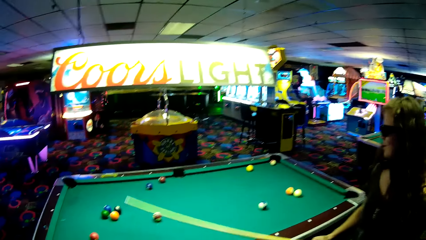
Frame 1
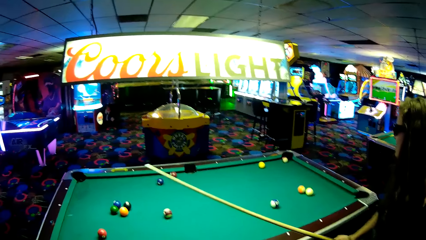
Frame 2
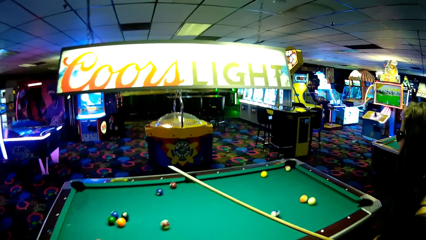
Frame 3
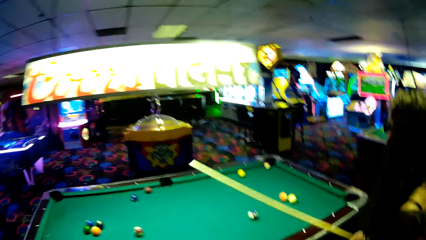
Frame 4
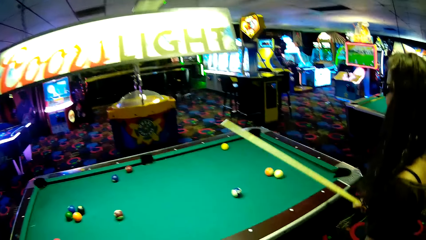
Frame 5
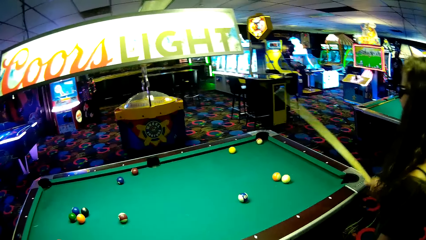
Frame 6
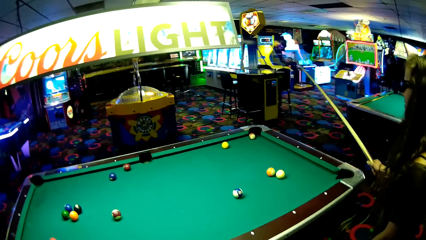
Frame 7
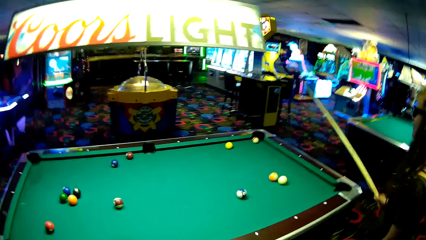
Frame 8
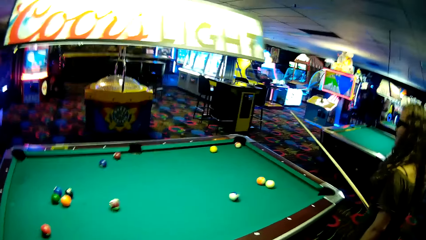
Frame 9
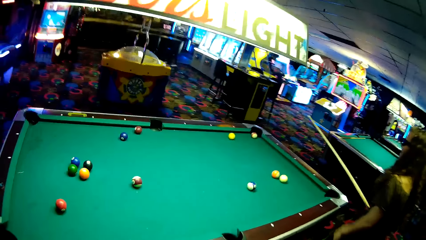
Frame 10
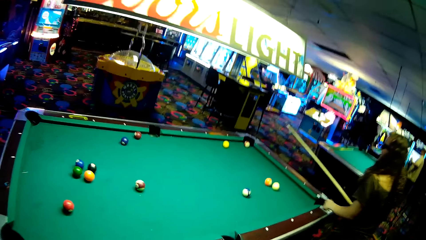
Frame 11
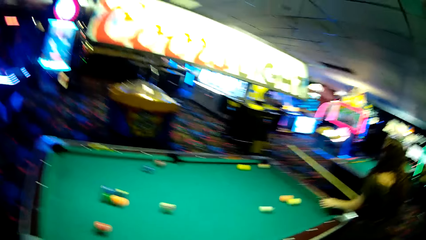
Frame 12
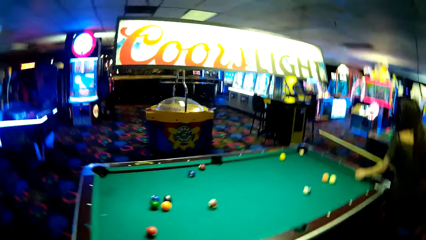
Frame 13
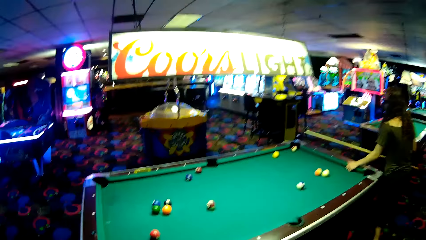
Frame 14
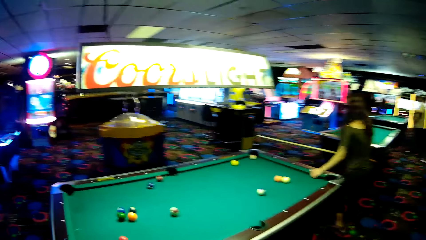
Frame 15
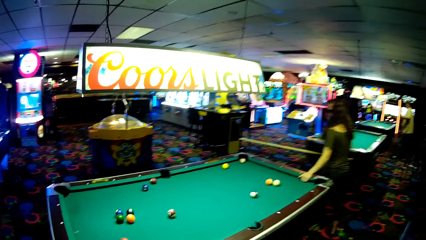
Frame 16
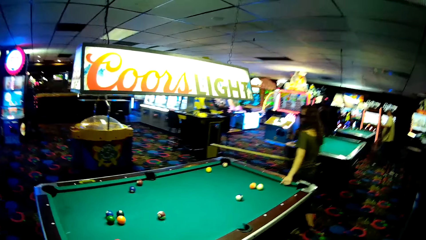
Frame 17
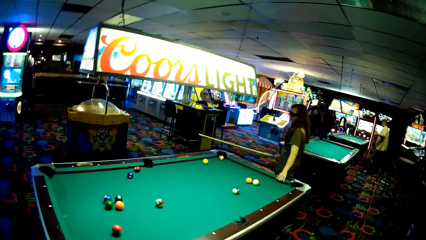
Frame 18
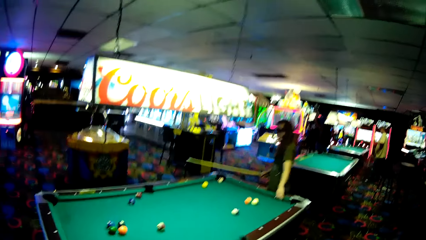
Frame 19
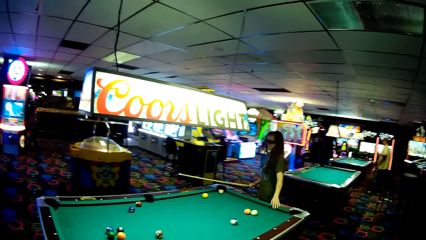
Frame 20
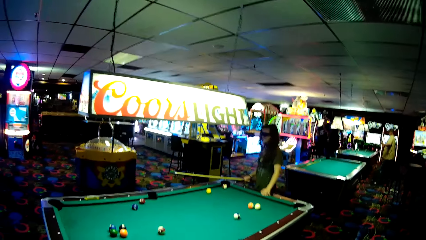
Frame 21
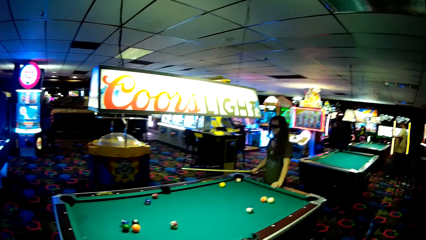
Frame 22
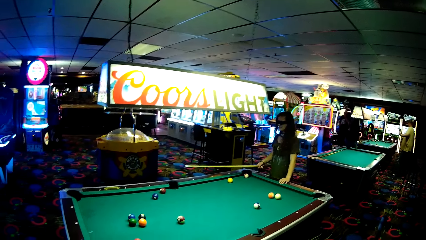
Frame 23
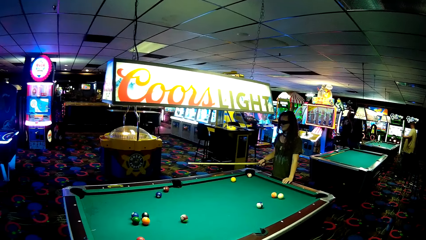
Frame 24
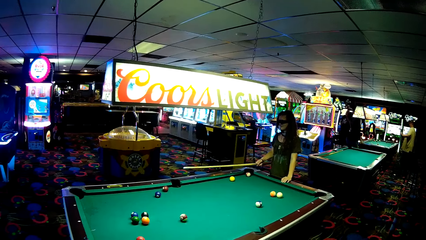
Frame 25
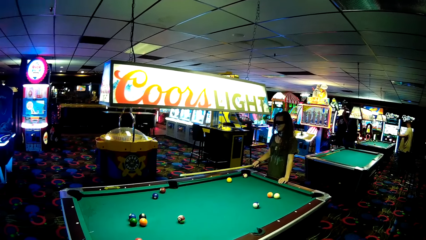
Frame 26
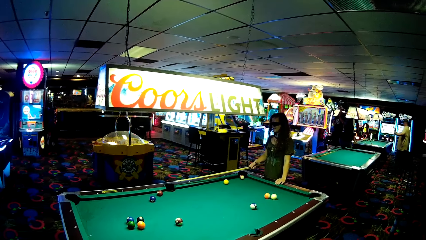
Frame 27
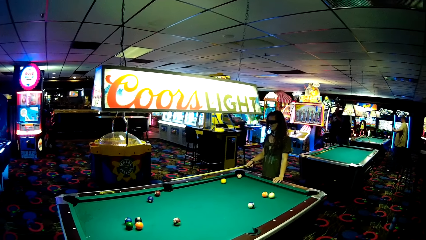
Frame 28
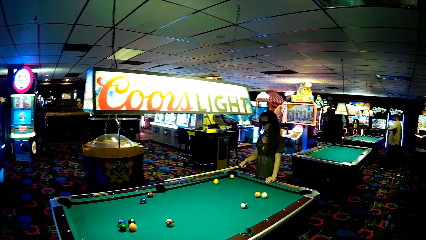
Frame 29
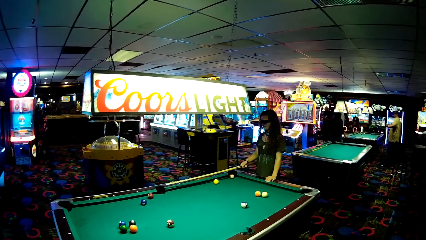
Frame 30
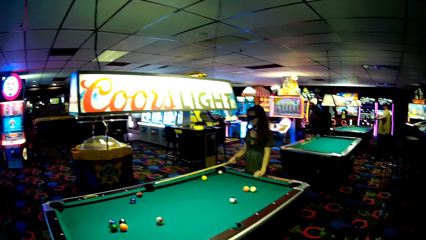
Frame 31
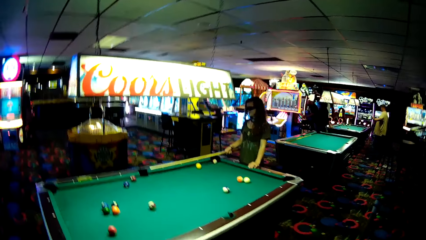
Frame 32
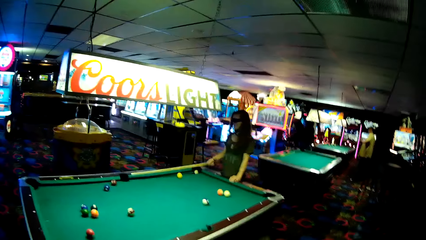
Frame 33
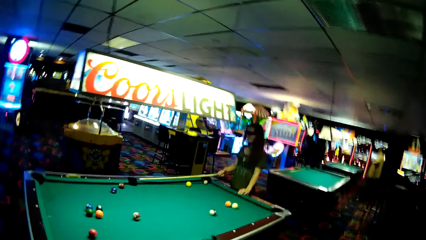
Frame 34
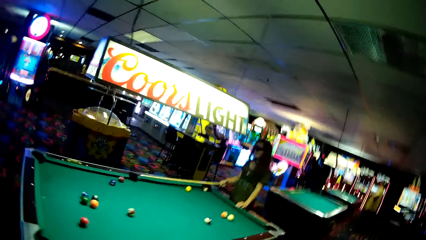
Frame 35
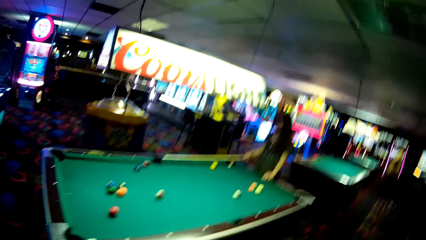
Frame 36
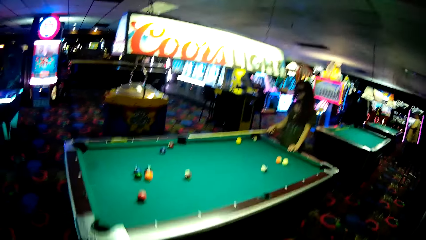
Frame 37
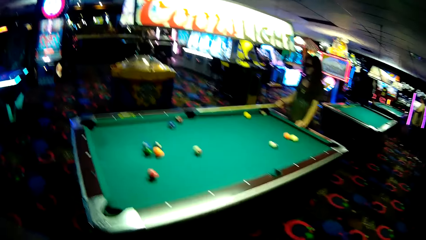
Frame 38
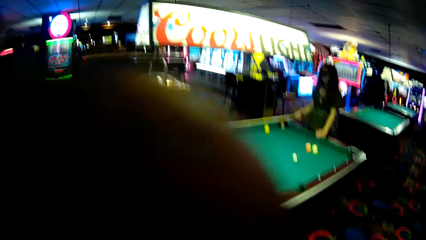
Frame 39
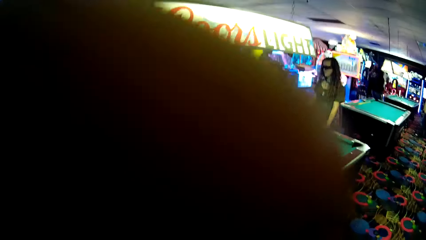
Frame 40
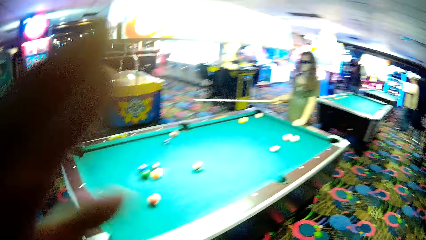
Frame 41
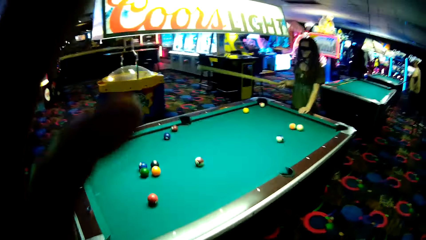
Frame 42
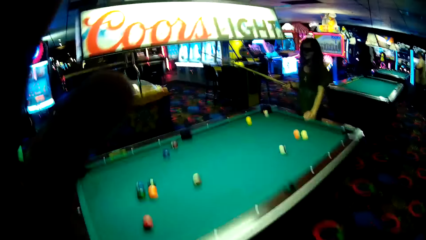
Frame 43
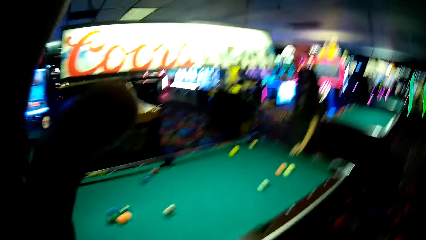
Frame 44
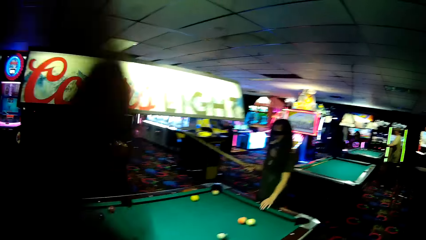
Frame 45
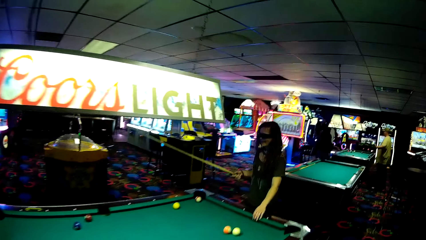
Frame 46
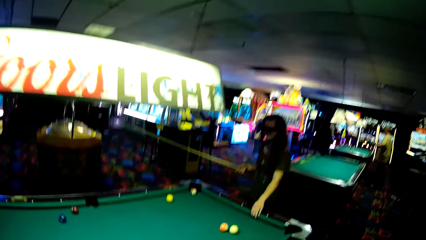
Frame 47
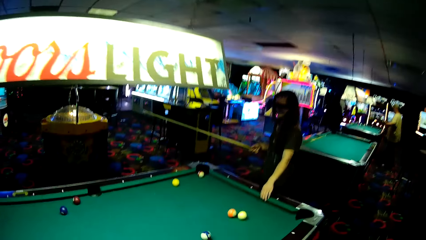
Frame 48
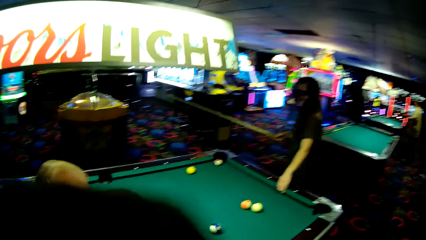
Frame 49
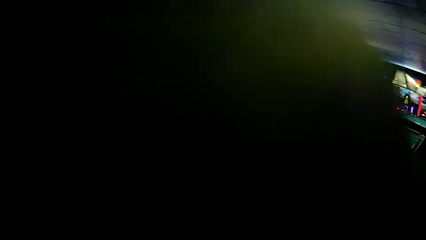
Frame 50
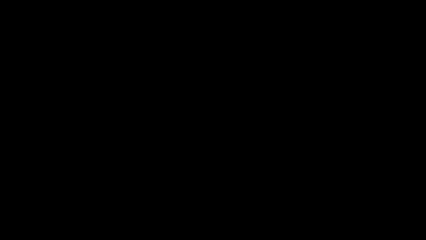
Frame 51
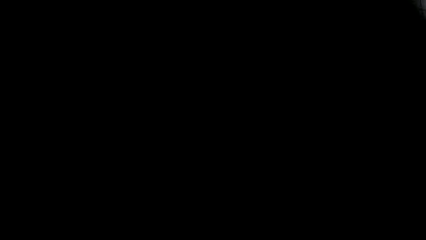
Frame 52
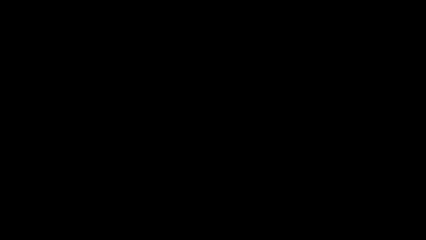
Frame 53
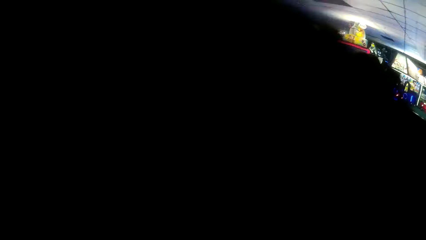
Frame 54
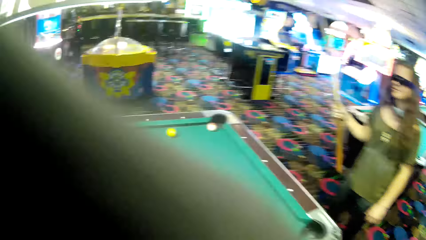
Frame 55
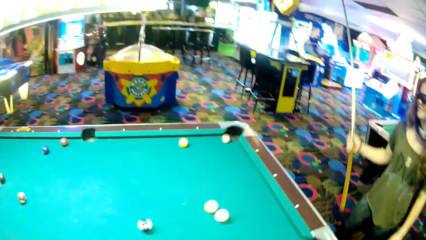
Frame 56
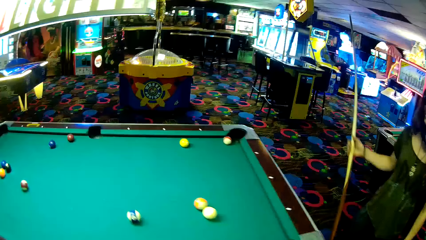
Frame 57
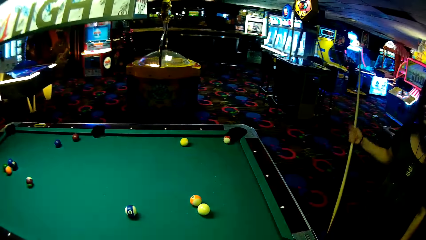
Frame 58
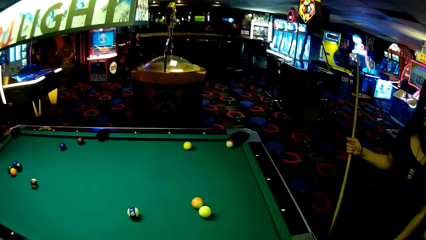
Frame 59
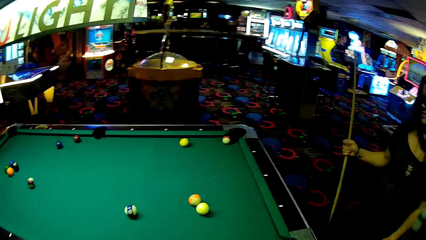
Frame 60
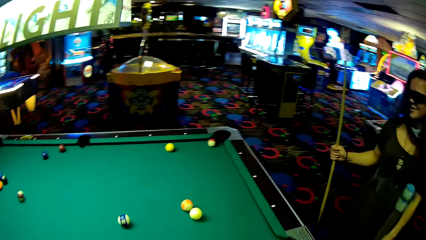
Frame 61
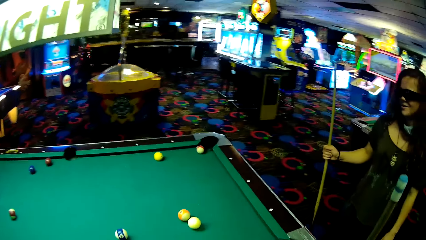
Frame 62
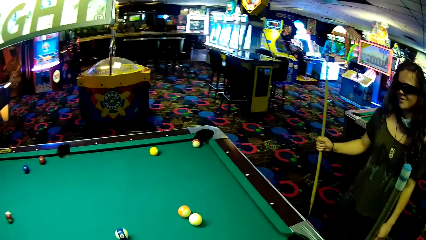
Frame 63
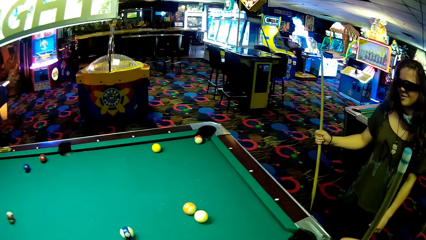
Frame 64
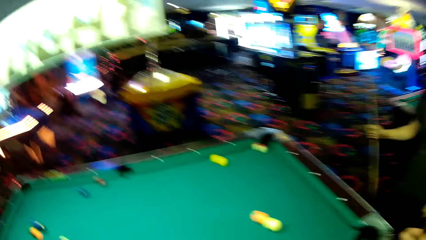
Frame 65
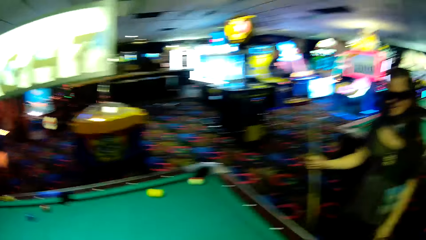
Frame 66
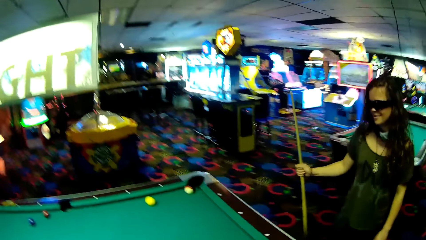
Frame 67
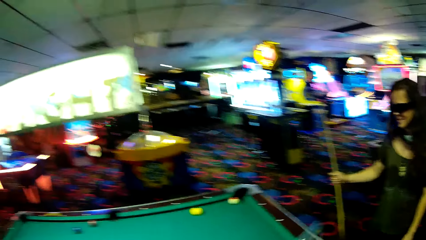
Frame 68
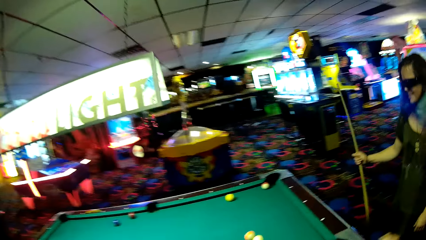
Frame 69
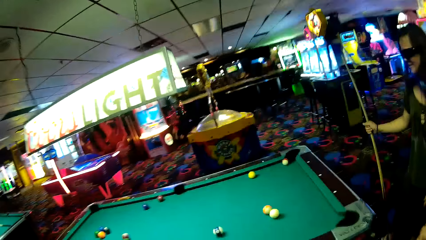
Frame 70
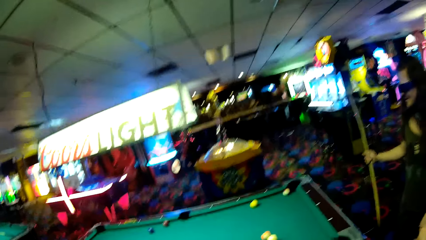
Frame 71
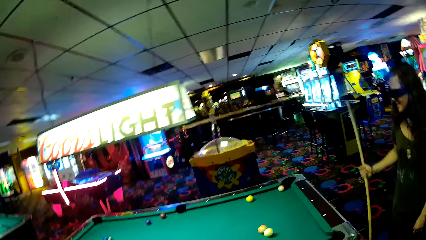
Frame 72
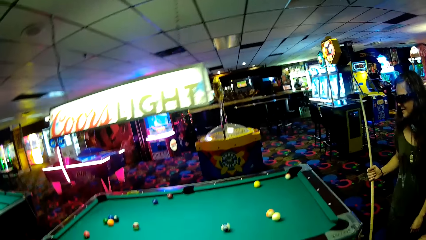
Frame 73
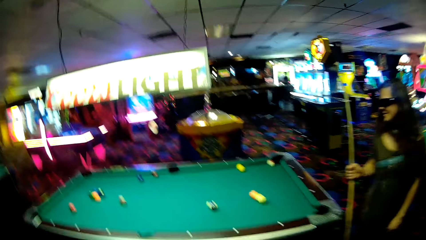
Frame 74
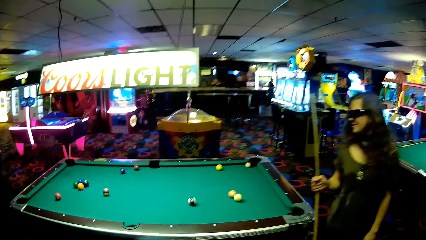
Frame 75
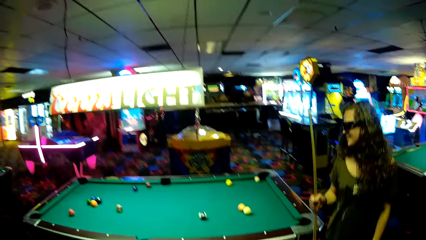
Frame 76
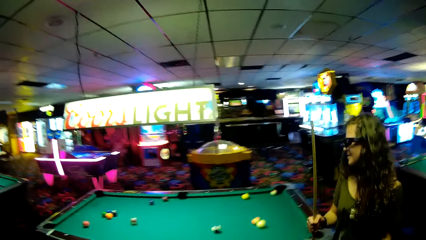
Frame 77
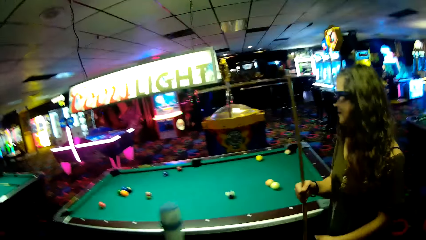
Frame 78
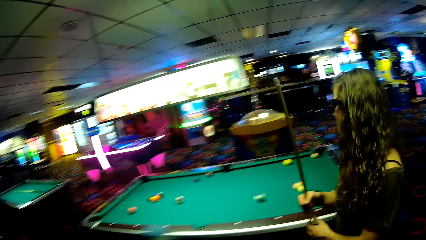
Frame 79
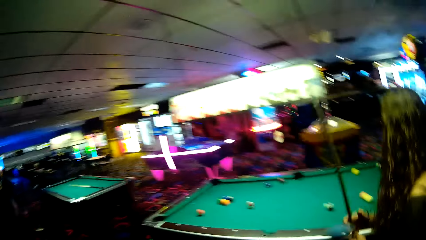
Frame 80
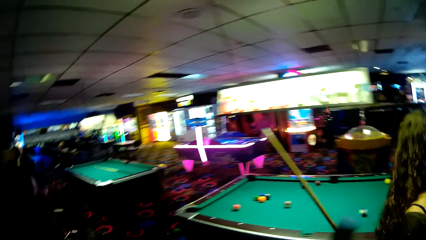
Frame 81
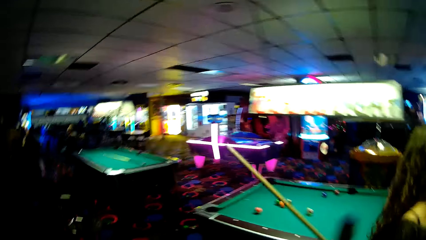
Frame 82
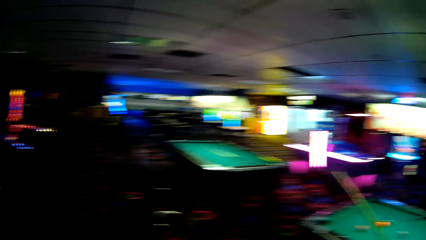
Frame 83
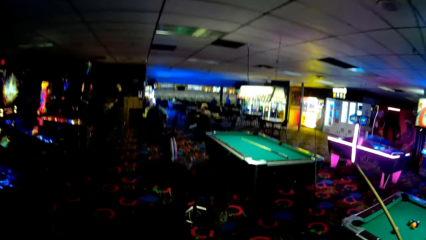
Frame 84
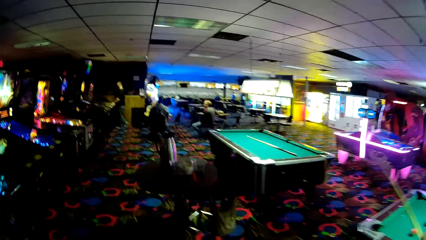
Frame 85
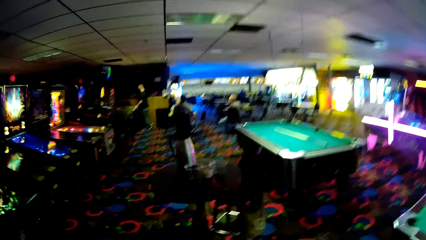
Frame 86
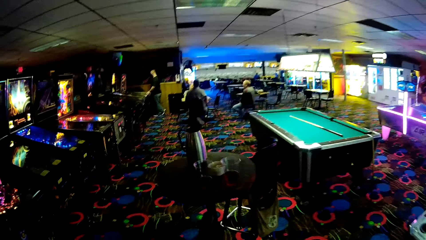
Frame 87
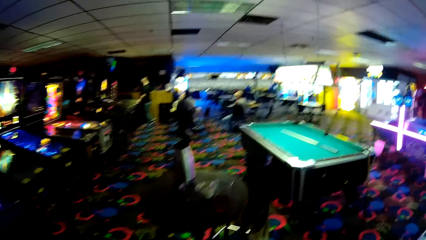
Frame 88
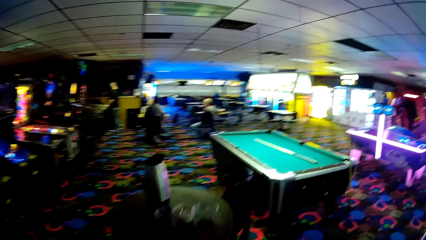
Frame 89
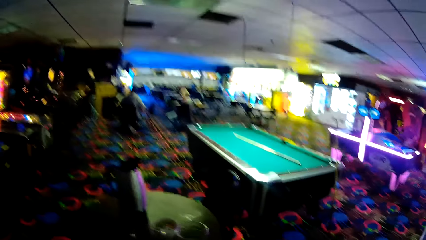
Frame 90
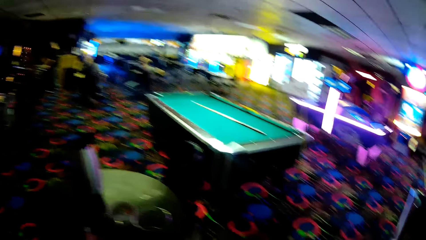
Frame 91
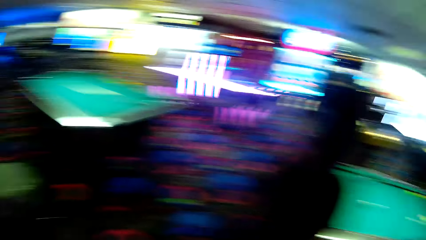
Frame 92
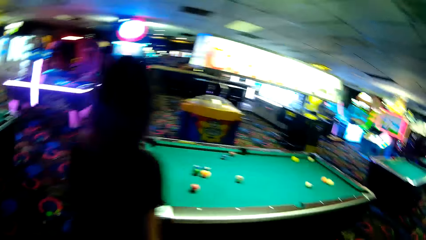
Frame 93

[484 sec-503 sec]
A woman walks around the pool table. The woman holds a pool cue above the pool table. The camera wearer touches the head camera. They talk to the woman. The woman walks around the pool table.
